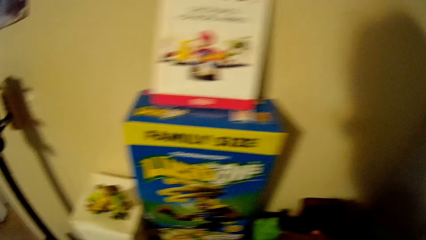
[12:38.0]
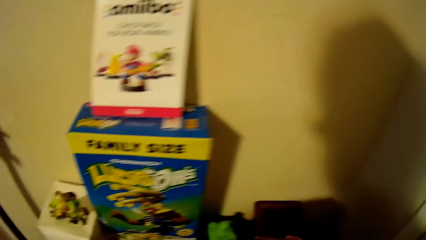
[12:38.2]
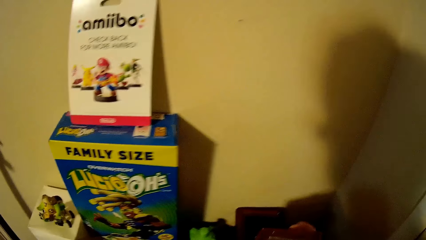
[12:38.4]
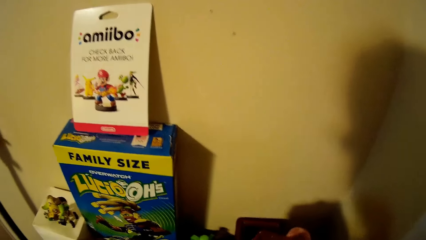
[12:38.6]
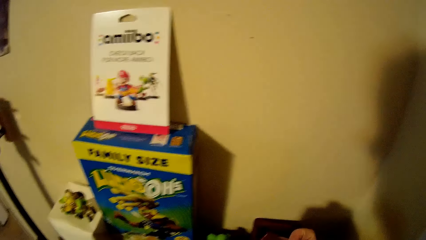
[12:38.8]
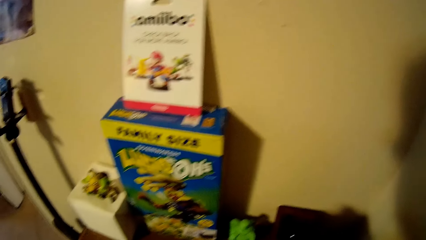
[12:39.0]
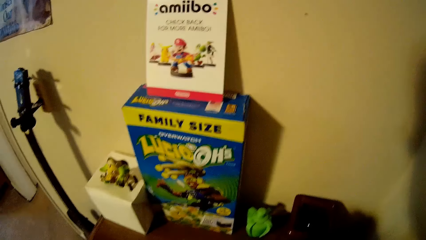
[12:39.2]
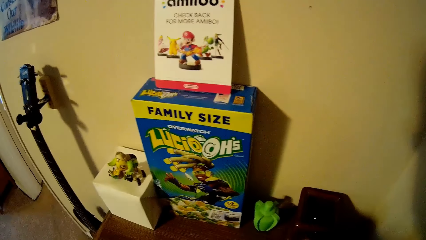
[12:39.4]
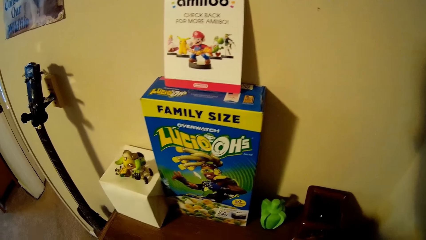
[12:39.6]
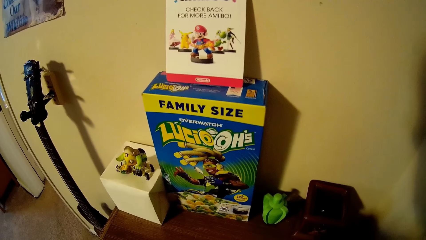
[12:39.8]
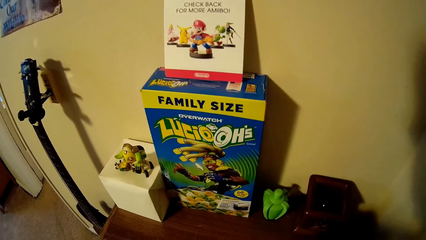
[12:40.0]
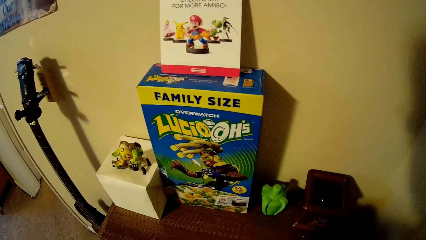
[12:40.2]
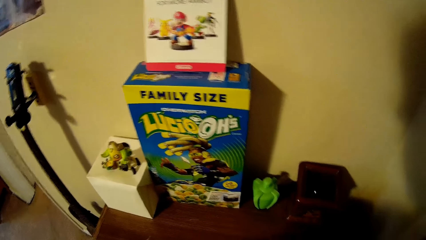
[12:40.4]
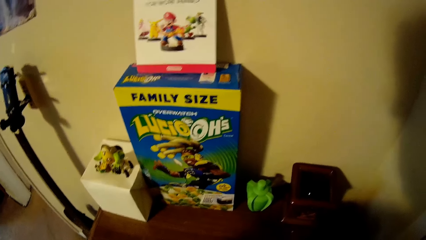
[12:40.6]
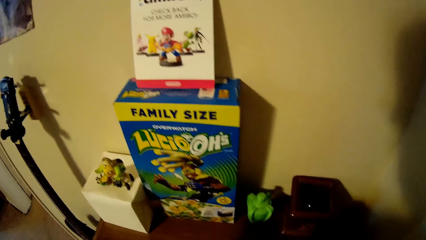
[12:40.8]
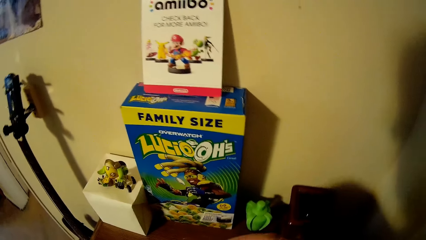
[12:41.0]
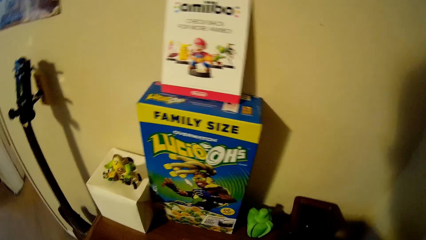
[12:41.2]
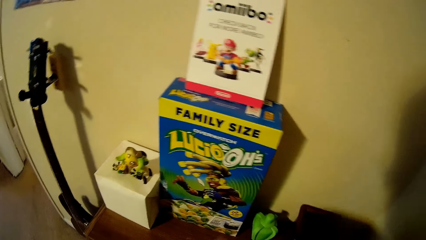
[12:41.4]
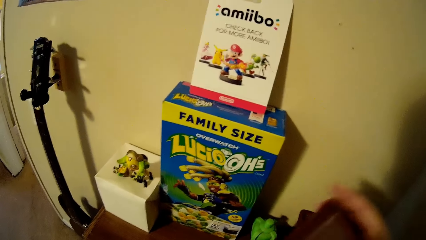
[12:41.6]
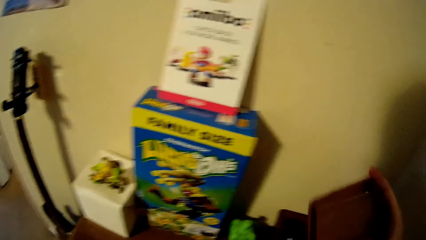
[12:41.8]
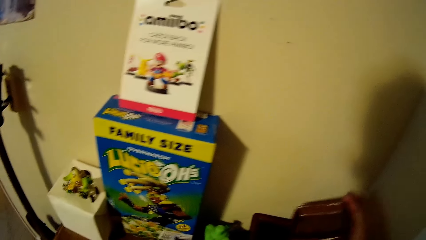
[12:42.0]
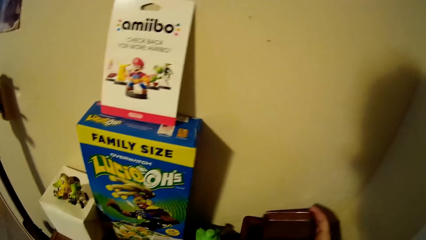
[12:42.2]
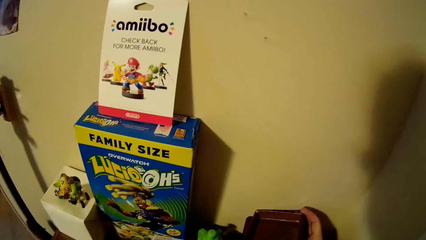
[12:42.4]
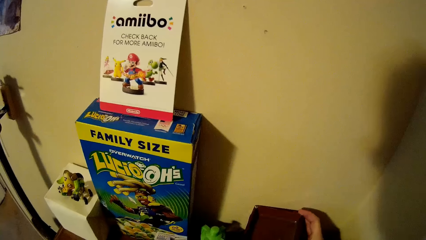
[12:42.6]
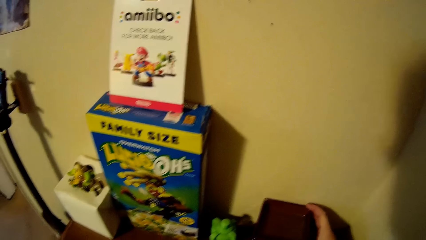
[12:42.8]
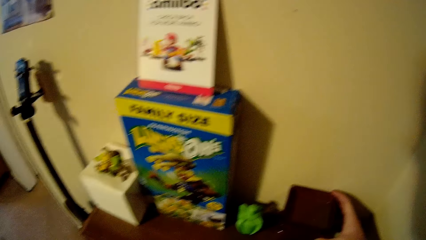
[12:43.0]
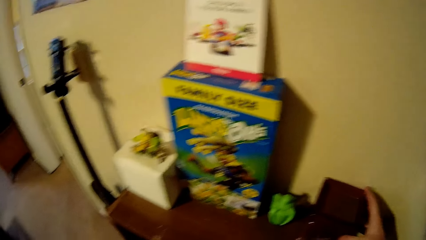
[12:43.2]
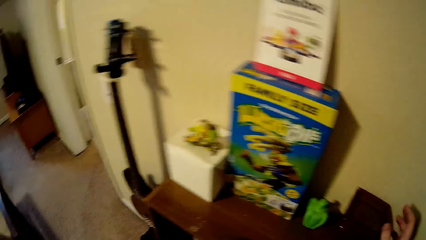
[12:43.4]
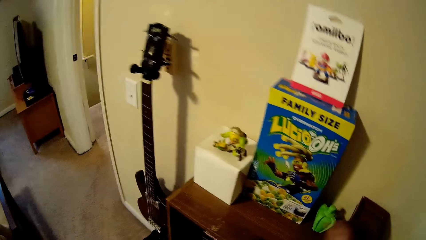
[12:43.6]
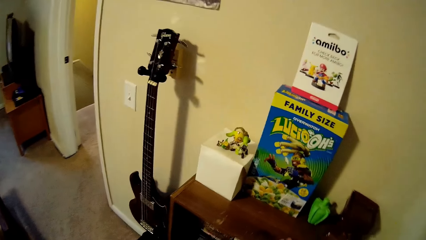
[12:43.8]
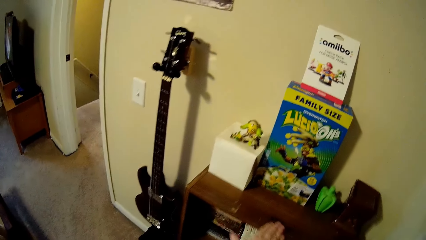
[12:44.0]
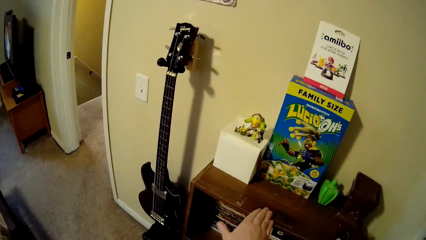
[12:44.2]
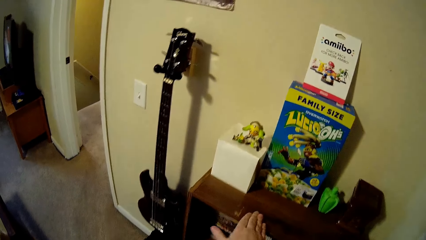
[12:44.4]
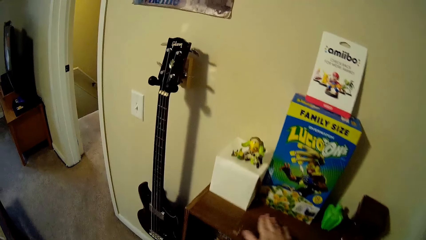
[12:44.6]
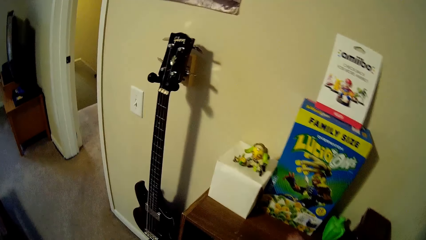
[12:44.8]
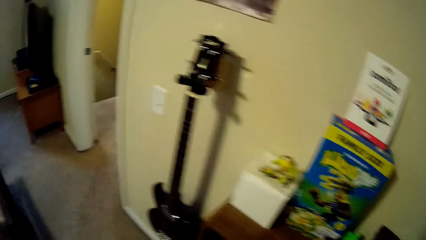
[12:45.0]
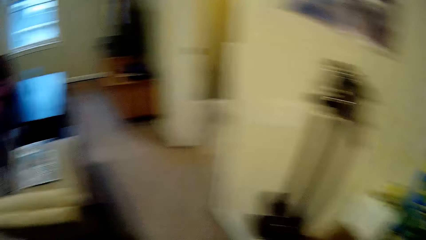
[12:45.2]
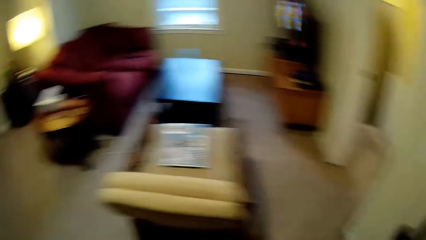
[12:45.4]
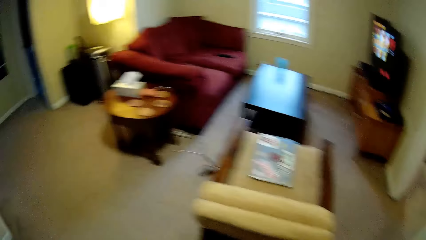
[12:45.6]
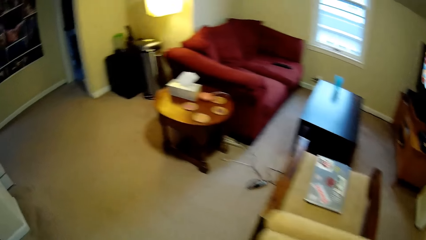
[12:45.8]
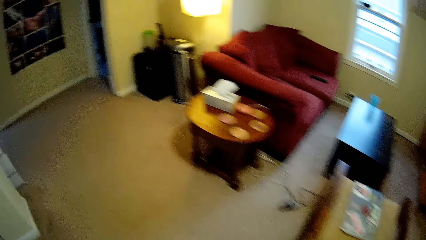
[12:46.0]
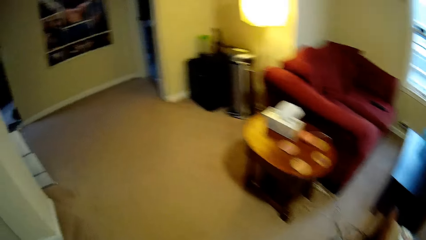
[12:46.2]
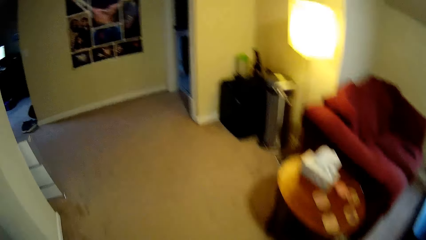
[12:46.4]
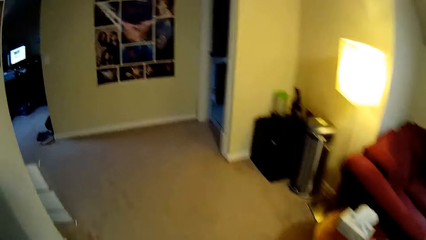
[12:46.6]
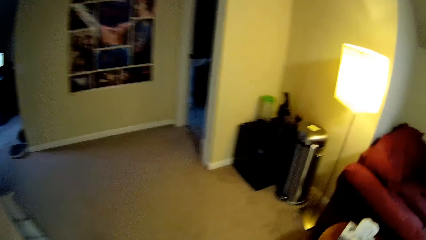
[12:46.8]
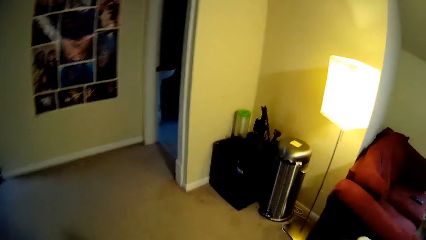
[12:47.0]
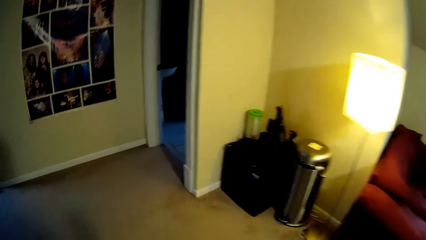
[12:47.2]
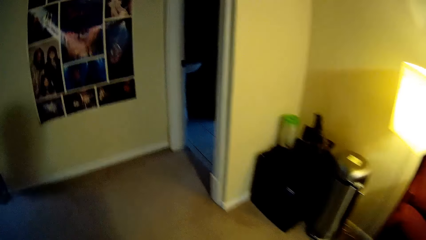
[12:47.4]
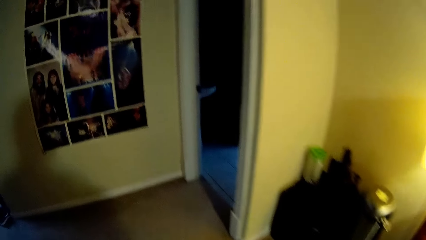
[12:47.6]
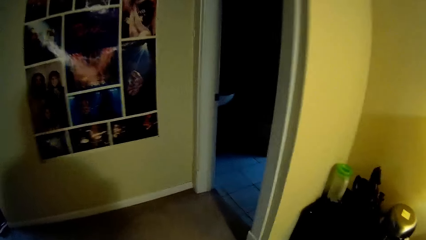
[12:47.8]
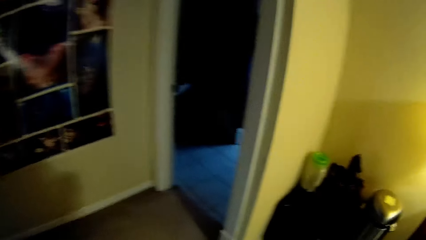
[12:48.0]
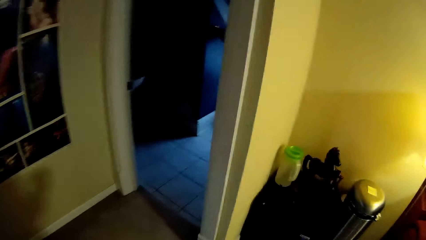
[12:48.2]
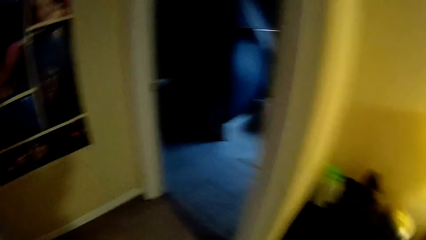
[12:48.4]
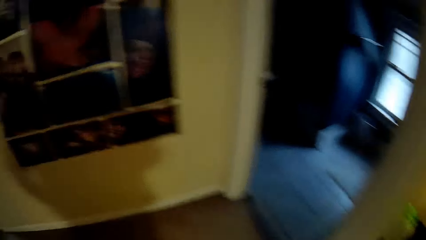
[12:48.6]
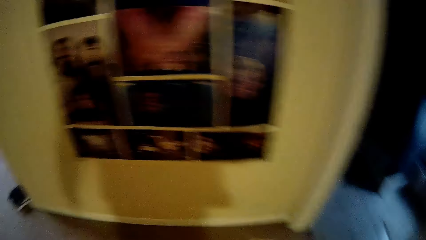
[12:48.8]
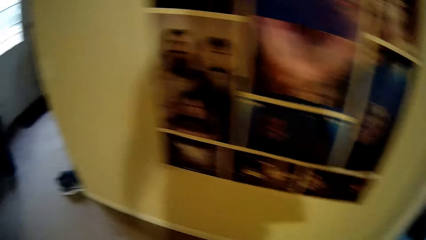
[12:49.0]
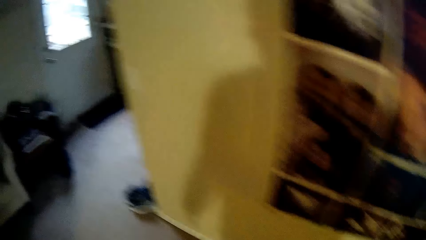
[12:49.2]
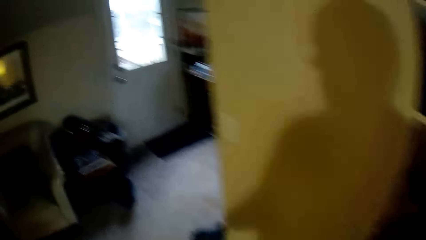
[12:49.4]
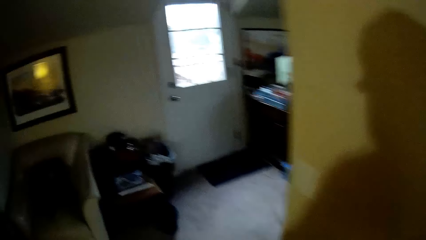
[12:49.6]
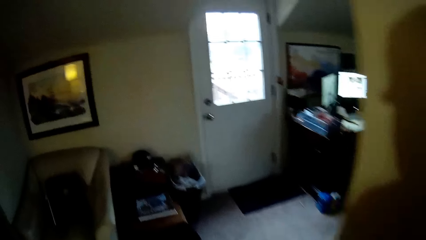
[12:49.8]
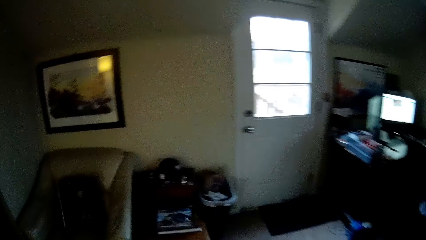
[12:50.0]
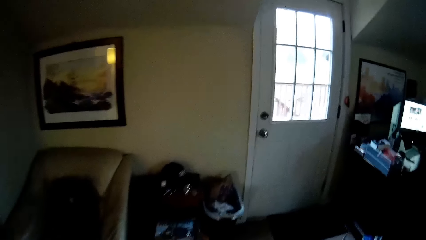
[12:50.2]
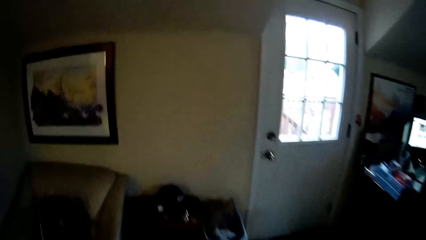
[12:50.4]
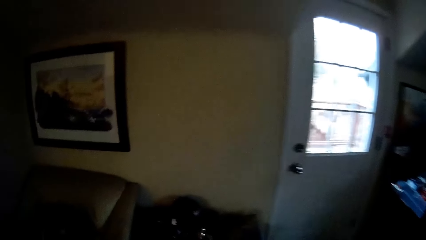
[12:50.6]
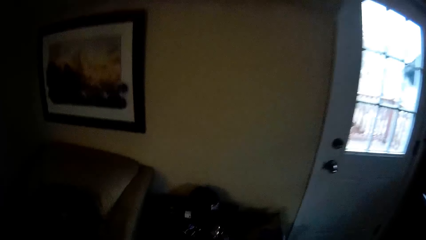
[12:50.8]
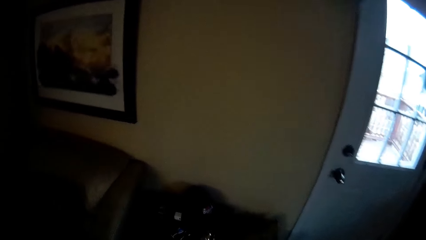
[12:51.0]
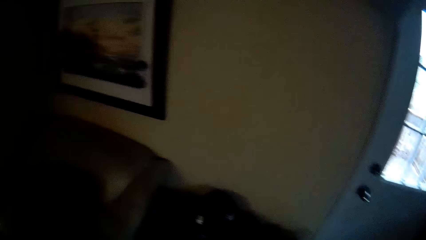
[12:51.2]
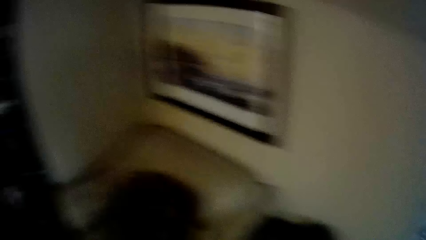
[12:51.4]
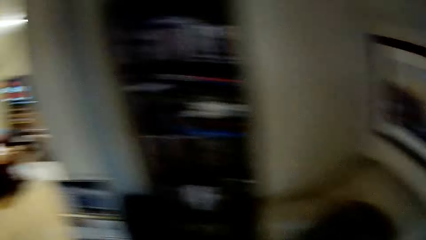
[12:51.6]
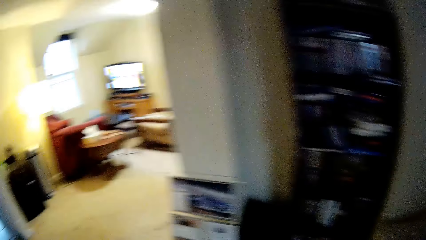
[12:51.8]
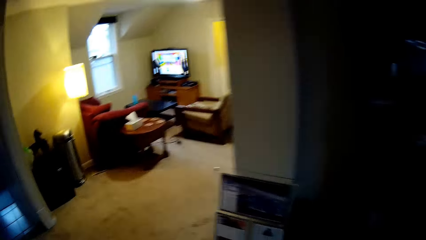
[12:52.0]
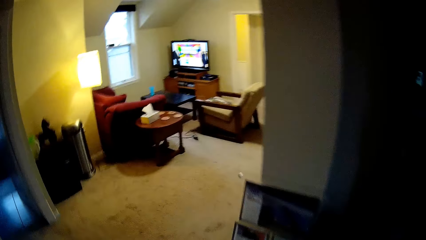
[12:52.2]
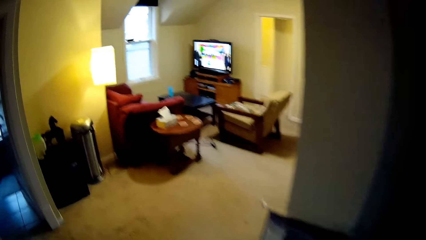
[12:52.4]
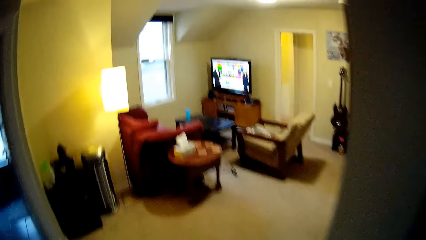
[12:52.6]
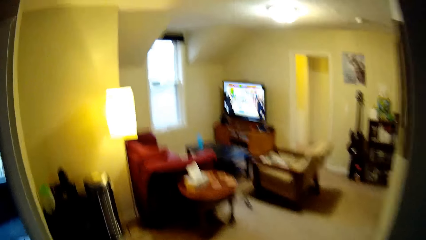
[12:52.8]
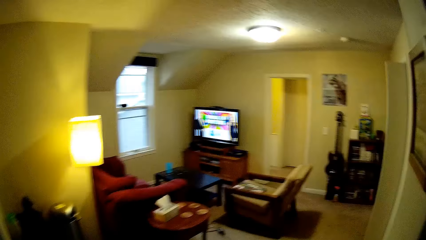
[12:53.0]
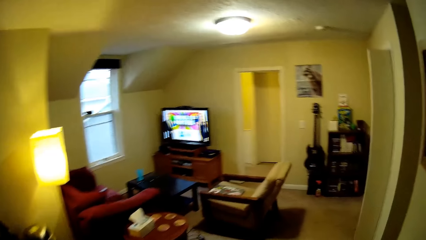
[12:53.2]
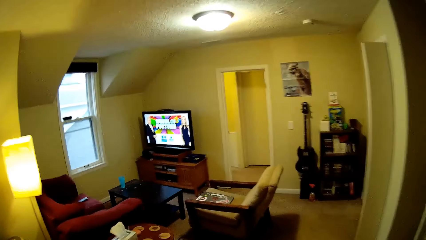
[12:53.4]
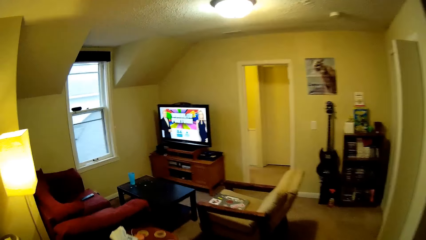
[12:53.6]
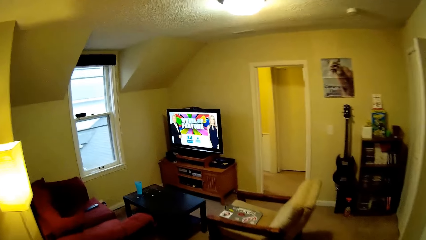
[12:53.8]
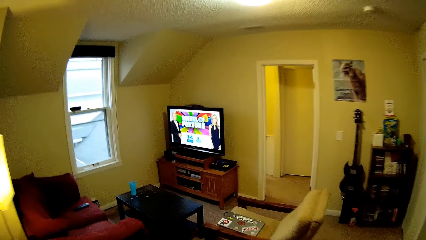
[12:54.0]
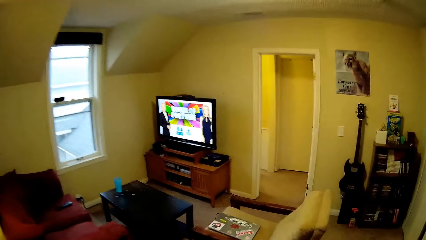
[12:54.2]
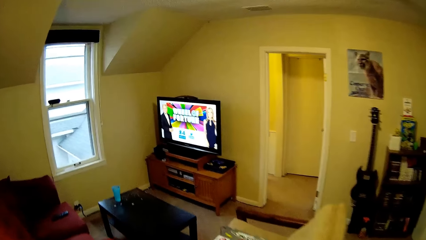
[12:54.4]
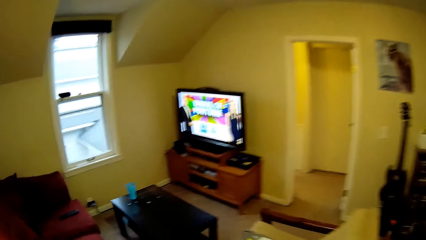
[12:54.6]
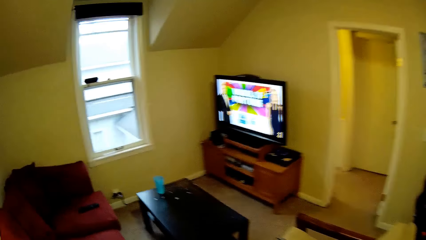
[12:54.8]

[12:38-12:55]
The camera wearer looks around a room. They put down a plate on a table. They walk around the room.
